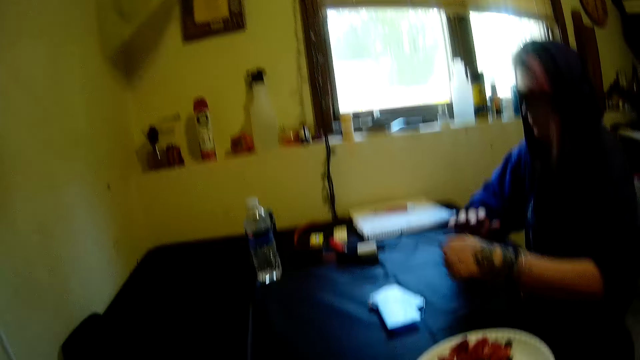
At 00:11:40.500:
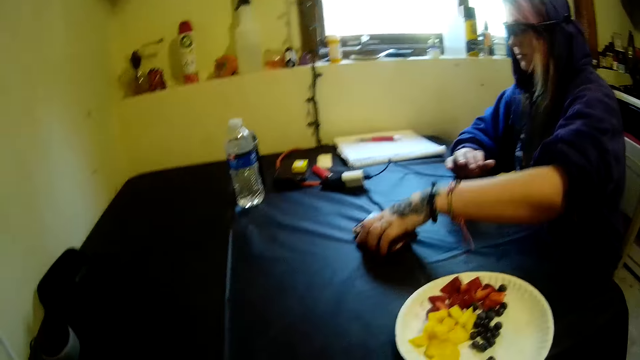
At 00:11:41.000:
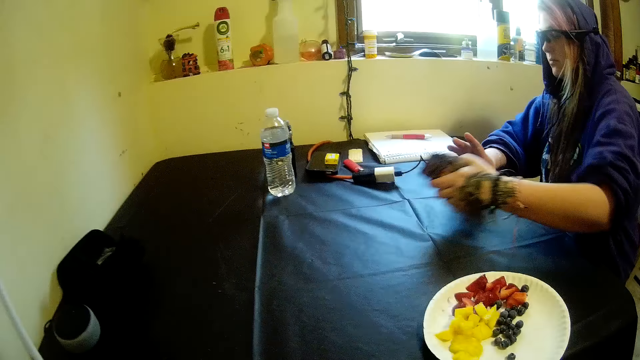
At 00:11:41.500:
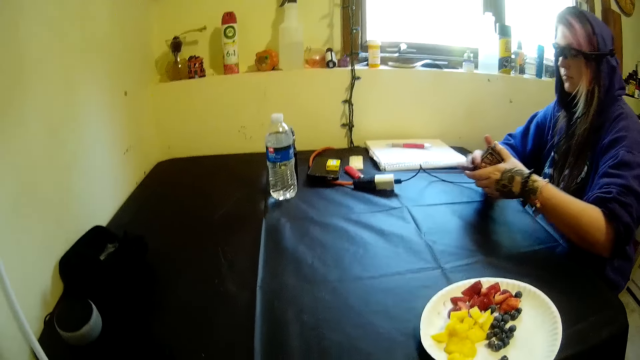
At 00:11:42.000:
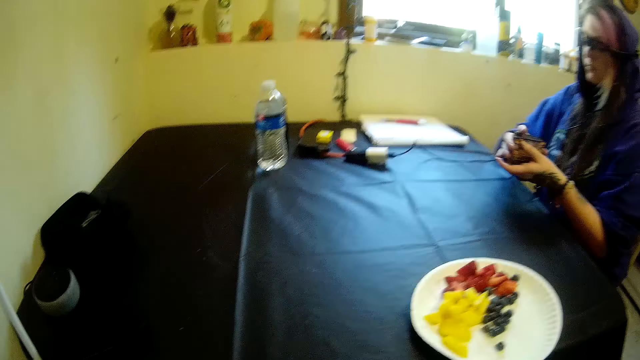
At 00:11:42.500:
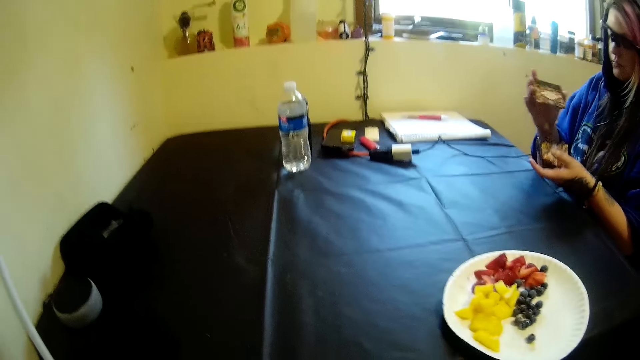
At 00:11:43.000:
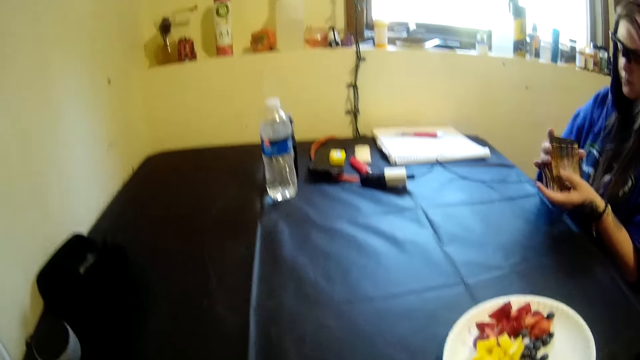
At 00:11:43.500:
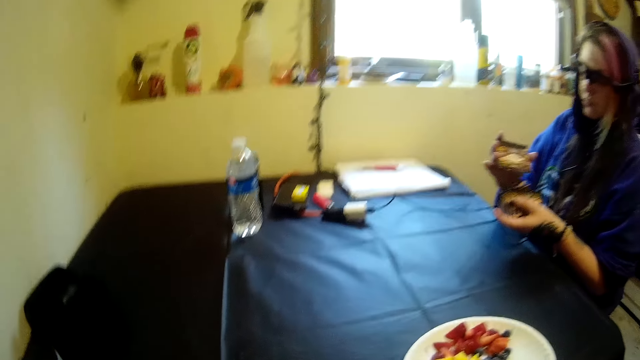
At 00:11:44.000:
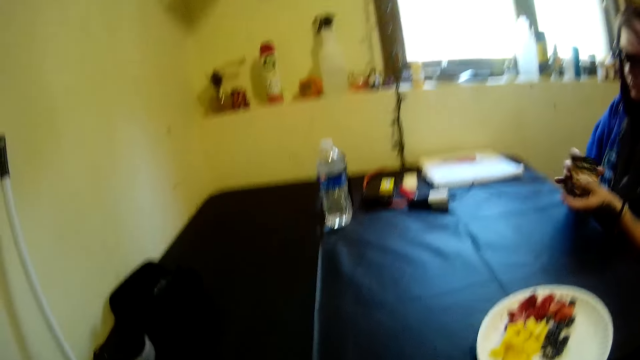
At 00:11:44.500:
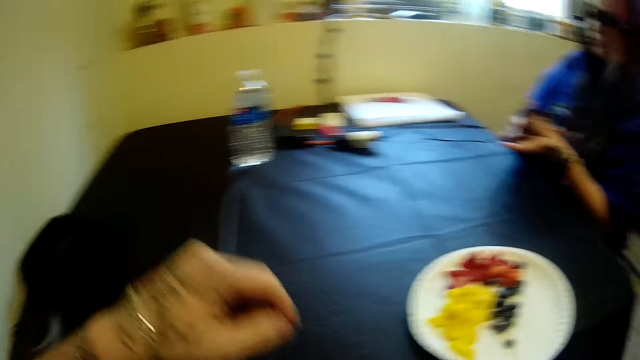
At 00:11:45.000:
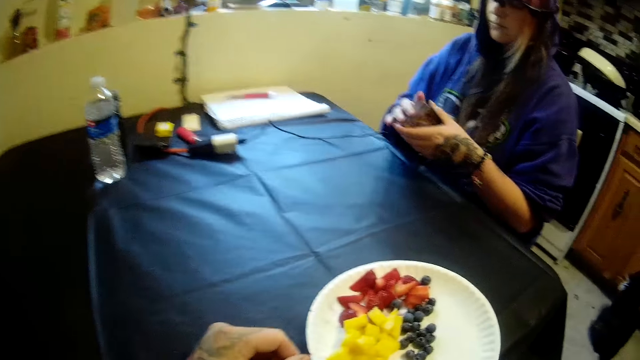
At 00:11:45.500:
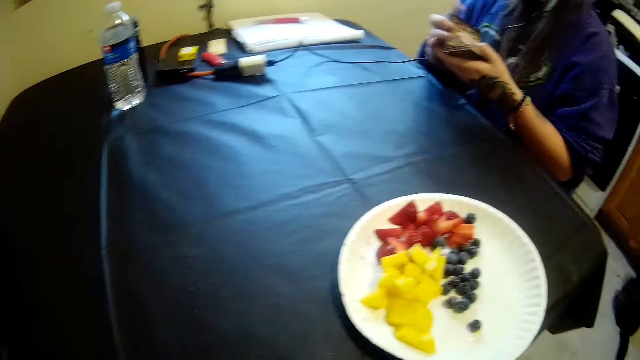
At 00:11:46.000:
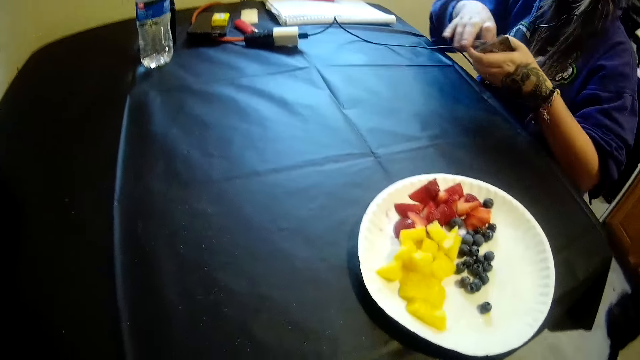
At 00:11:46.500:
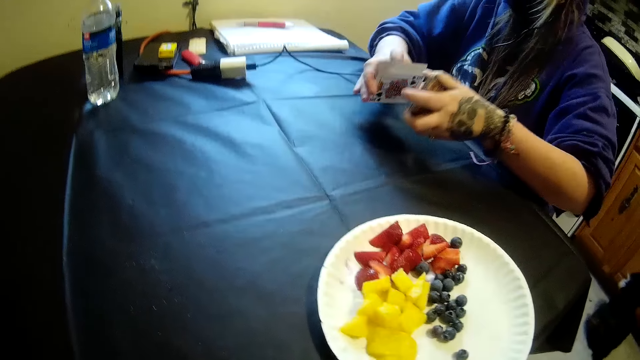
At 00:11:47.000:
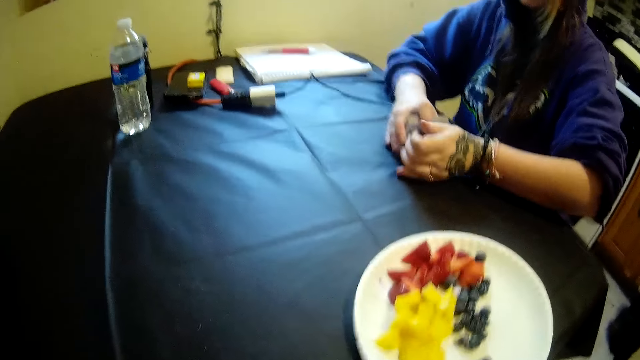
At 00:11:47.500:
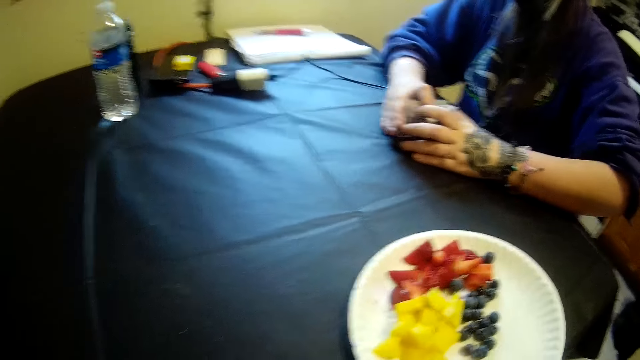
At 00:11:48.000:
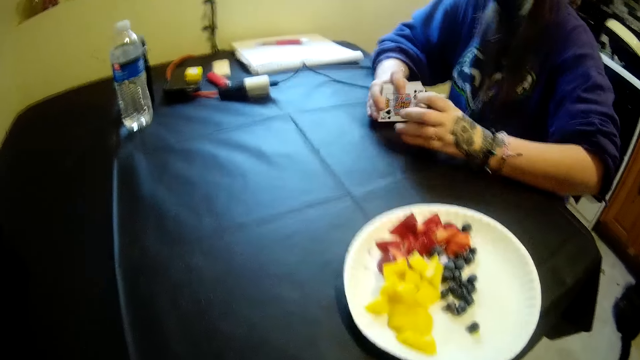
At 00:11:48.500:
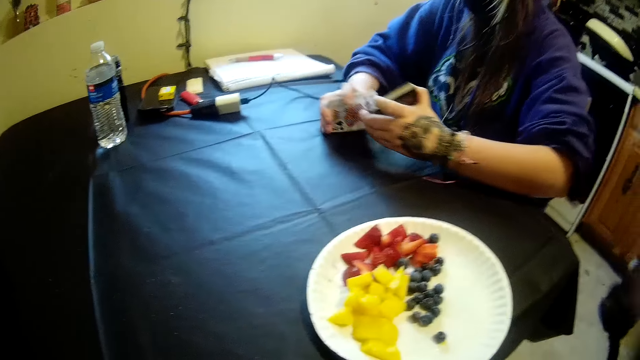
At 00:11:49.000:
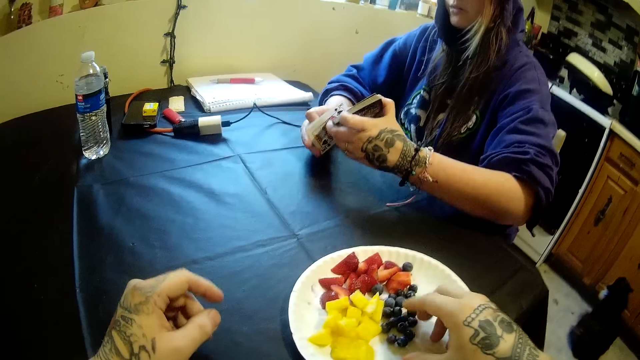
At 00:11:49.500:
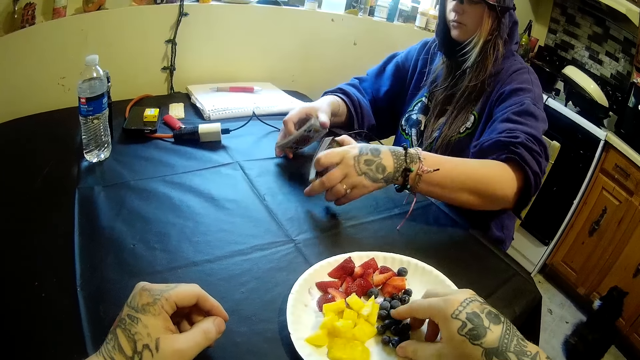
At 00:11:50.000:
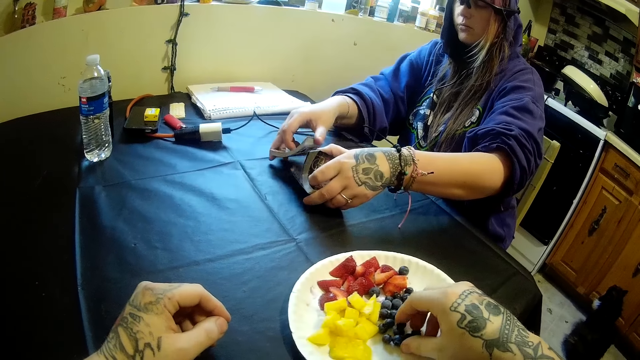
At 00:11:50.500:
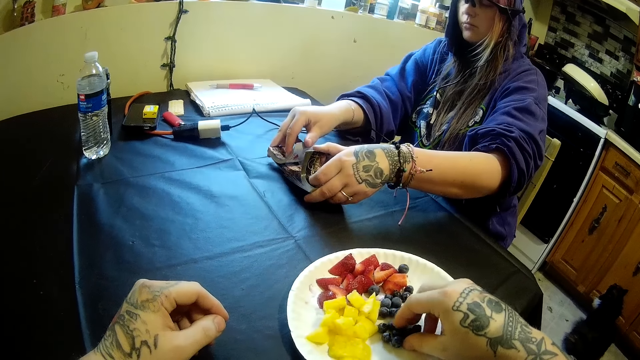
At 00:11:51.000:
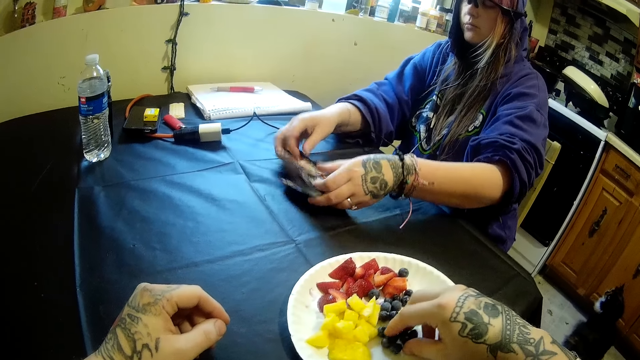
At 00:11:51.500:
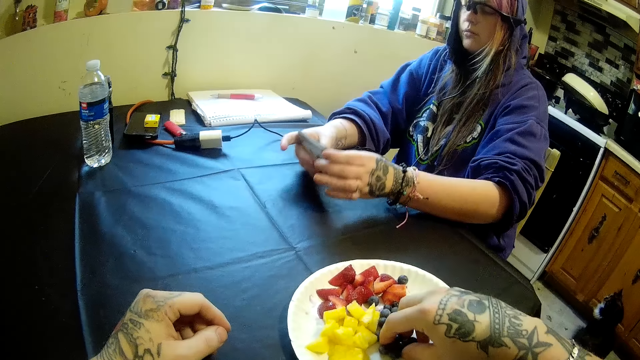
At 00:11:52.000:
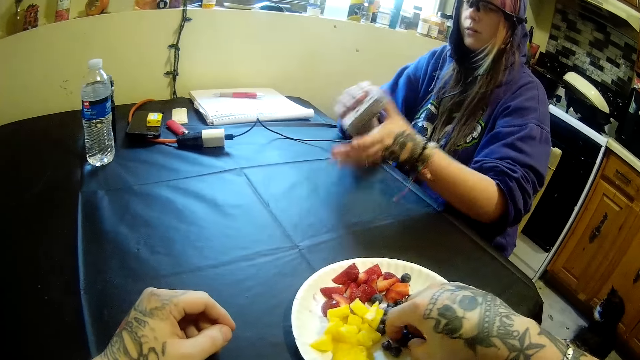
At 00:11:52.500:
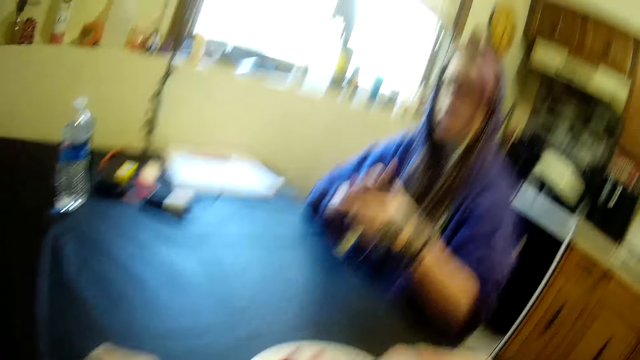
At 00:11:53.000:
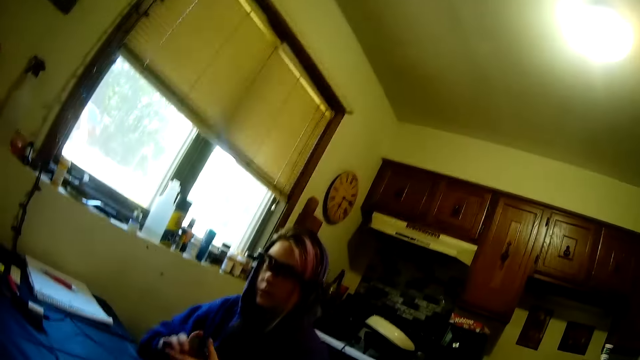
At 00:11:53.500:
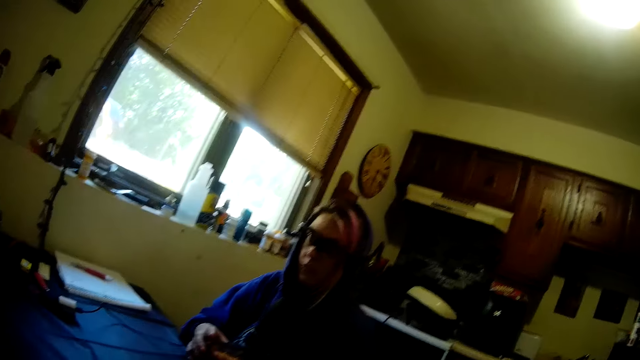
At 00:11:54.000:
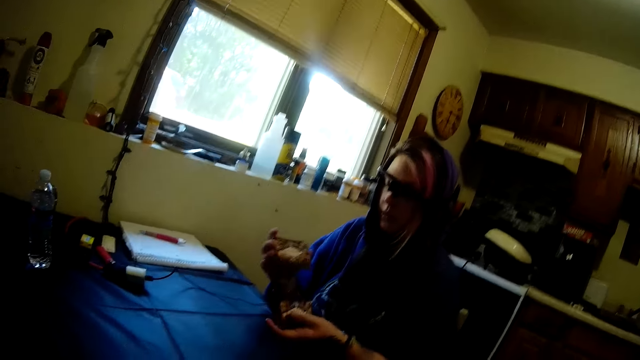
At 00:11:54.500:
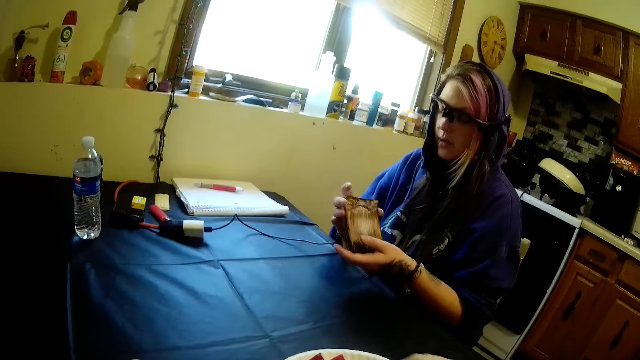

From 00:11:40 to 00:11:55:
A woman picks cards from the table with her left hand. The woman aligns the cards. The woman shuffles the cards in her hands. The woman puts the cards on the table, separates the cards. The camera wearer picks grapes. He flaps the cards. He picks fruit from the plastic plate on the table with his right hand. The woman holds the cards with both hands, shuffles the cards.

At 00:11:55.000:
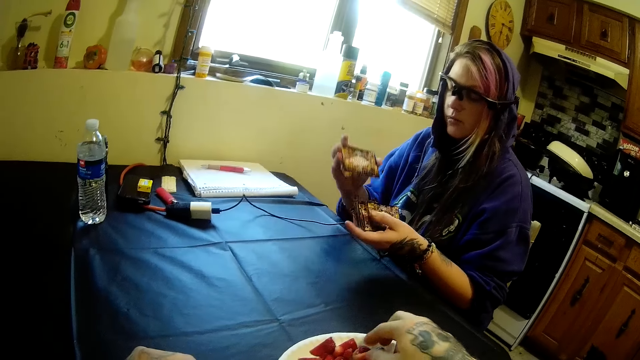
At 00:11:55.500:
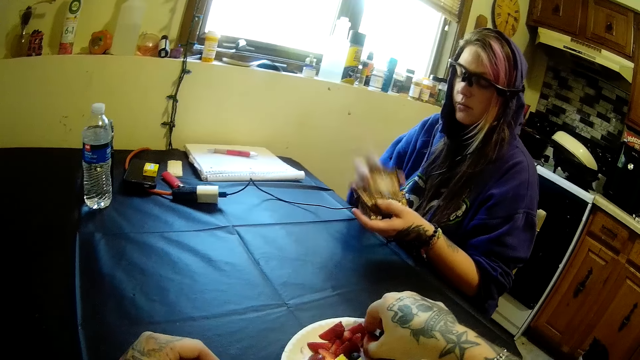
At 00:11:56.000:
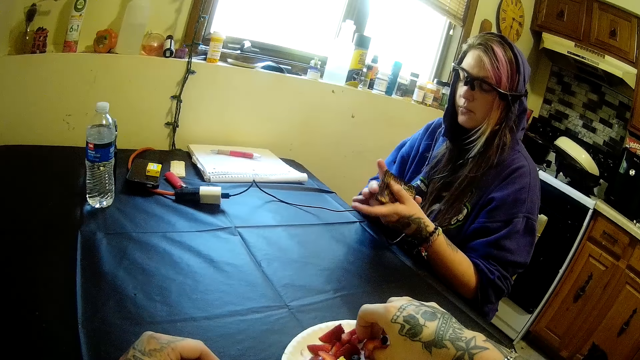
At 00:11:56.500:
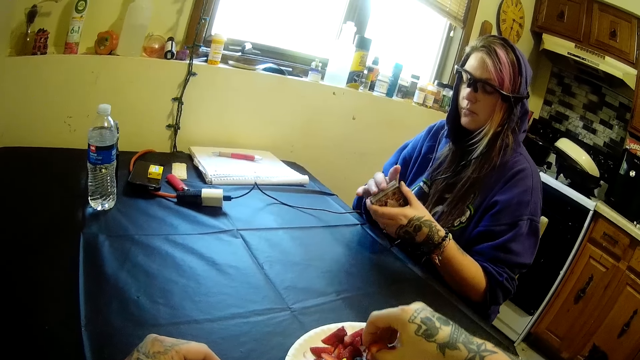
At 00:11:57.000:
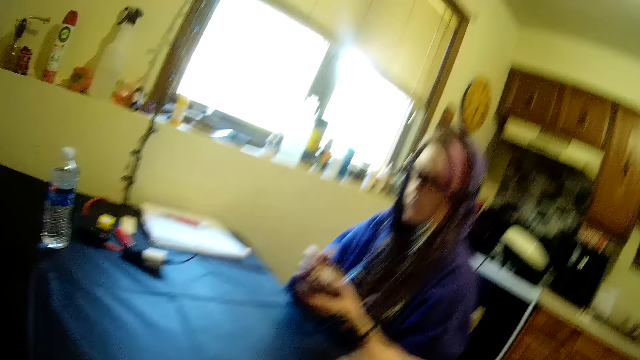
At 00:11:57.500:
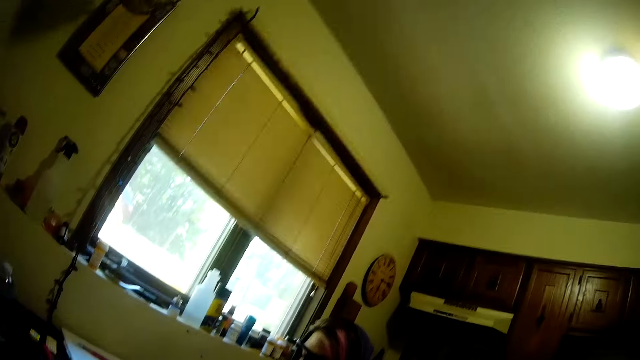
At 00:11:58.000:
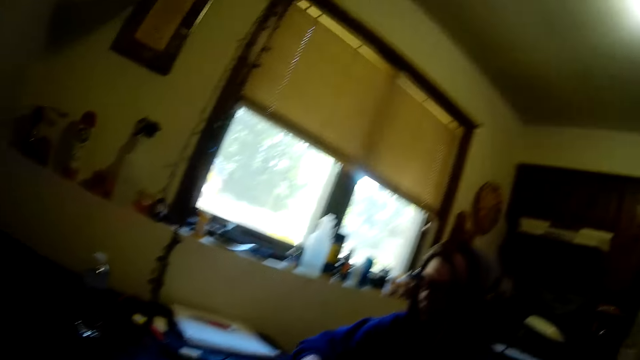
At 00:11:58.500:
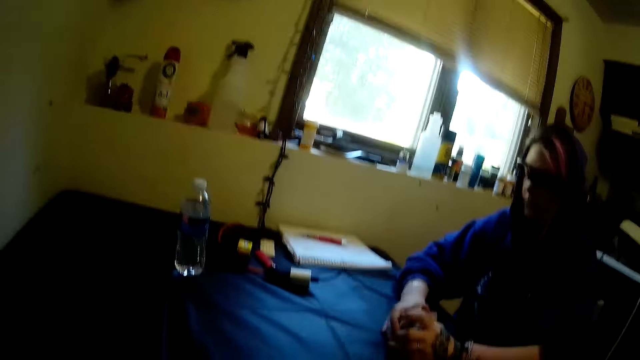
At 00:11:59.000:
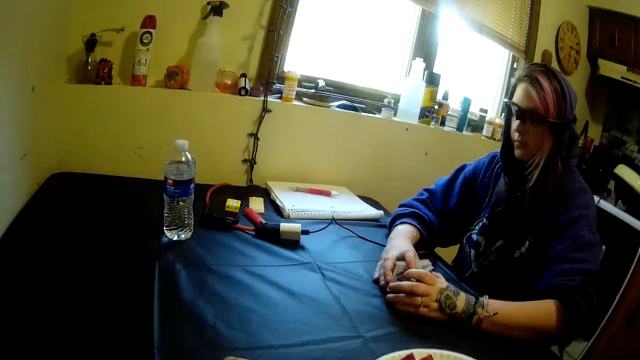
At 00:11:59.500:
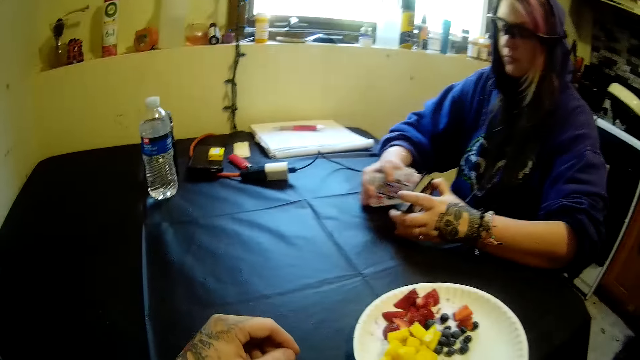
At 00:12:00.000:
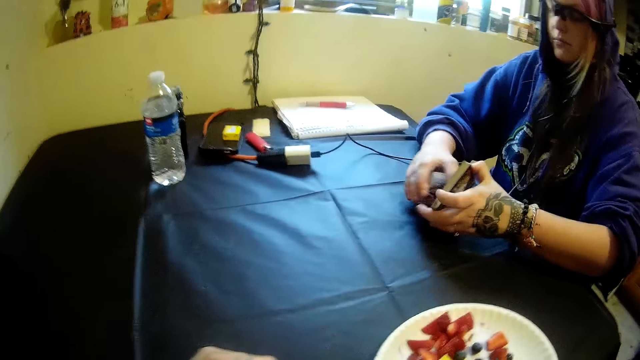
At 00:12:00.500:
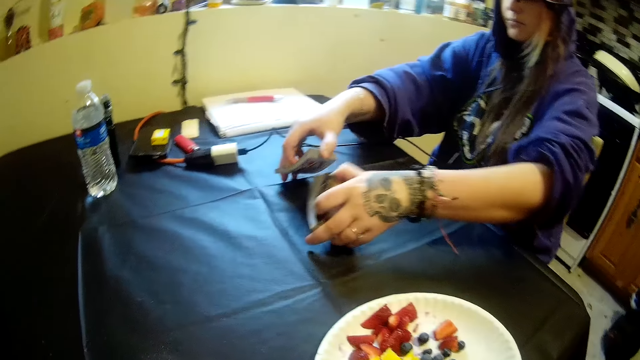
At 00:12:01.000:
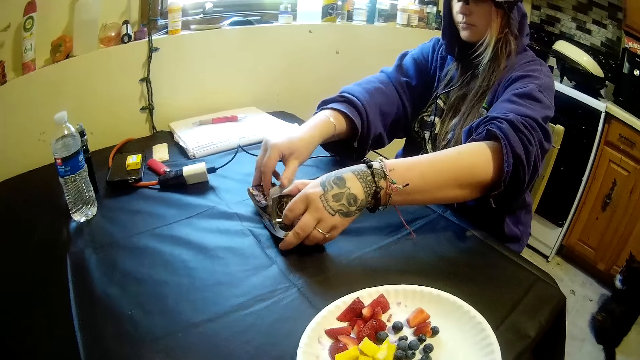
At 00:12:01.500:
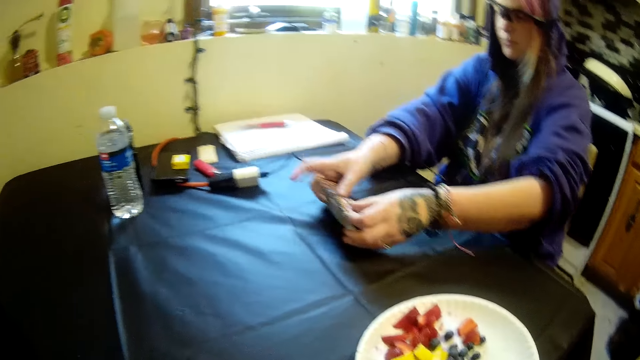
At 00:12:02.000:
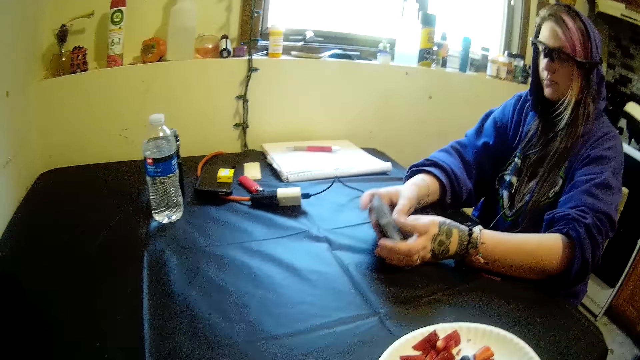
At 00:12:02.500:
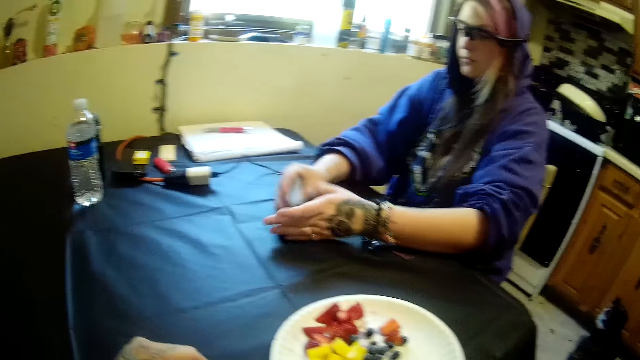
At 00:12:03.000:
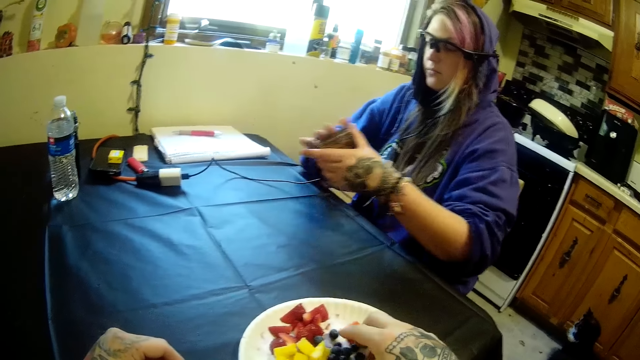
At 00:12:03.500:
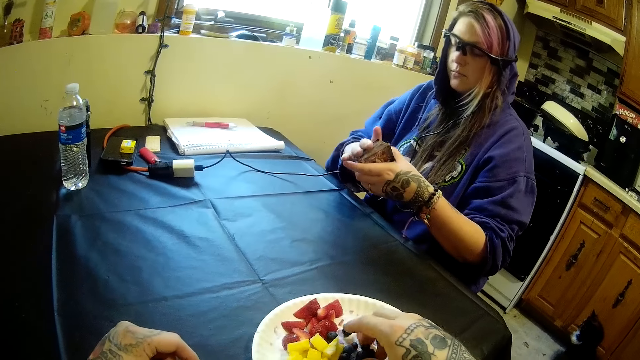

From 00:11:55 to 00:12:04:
The camera wearer picks grapes. A man flaps the cards, aligns the cards.
